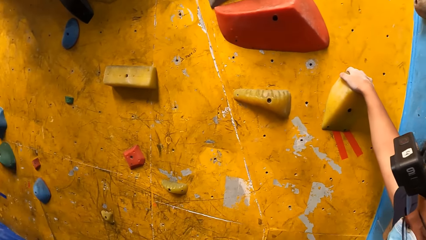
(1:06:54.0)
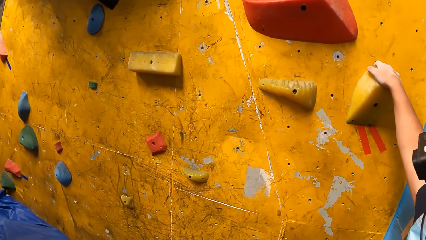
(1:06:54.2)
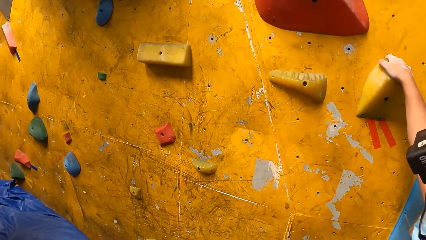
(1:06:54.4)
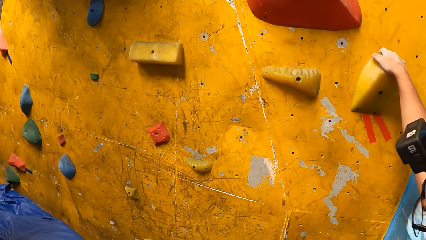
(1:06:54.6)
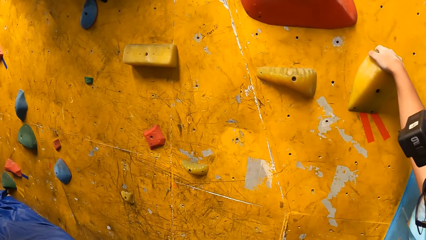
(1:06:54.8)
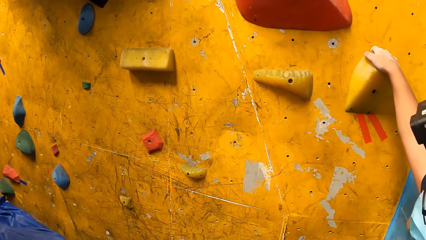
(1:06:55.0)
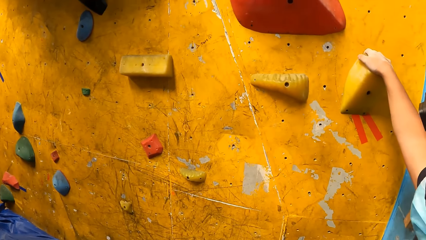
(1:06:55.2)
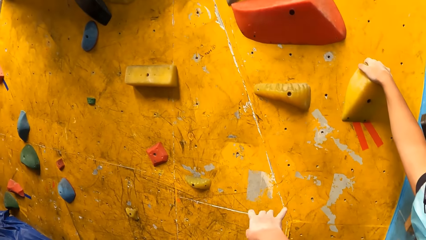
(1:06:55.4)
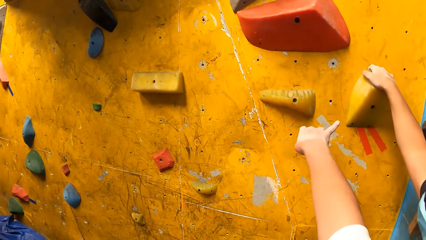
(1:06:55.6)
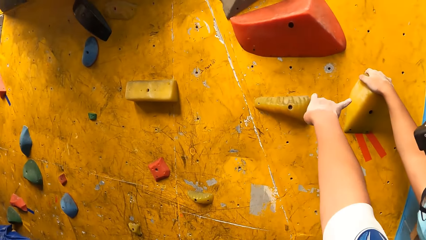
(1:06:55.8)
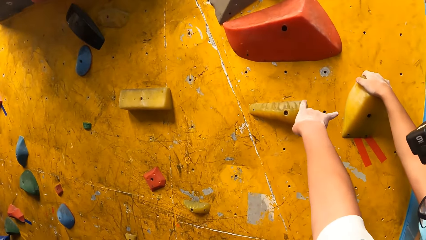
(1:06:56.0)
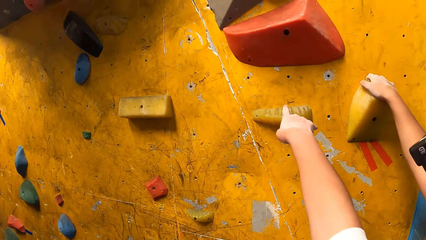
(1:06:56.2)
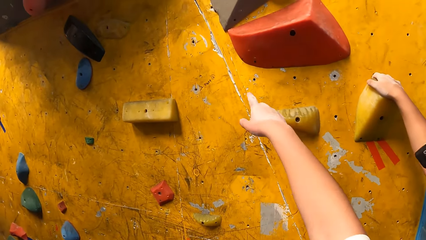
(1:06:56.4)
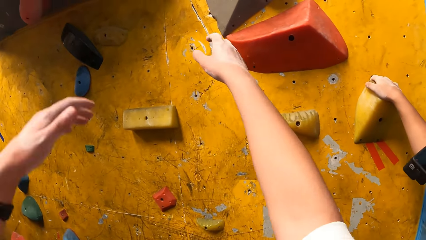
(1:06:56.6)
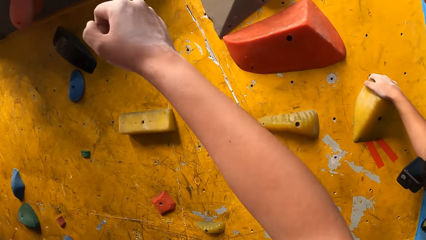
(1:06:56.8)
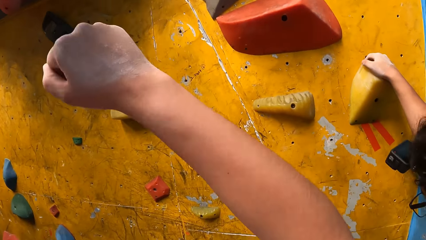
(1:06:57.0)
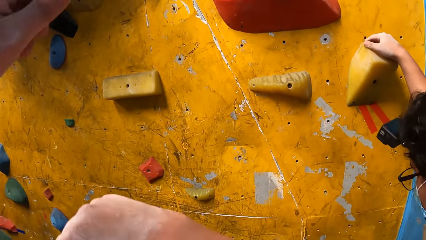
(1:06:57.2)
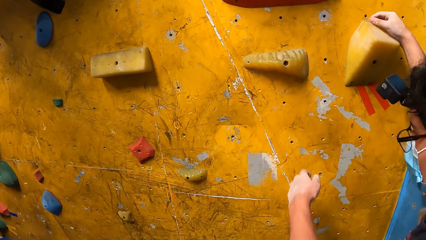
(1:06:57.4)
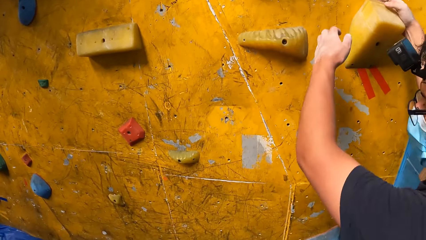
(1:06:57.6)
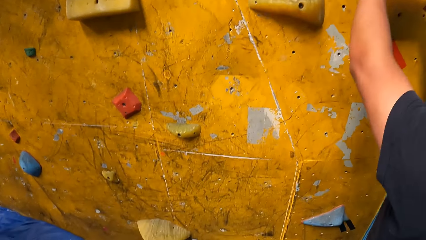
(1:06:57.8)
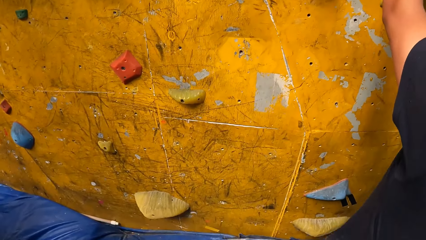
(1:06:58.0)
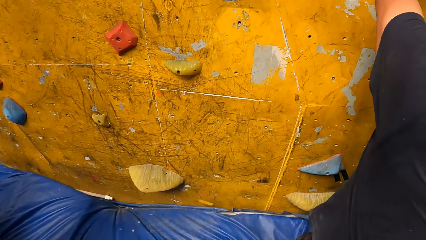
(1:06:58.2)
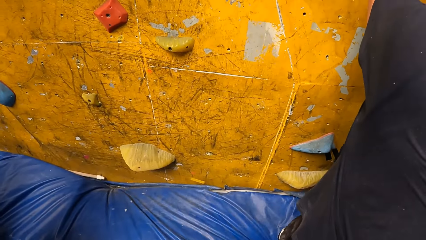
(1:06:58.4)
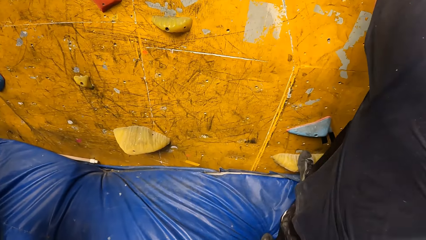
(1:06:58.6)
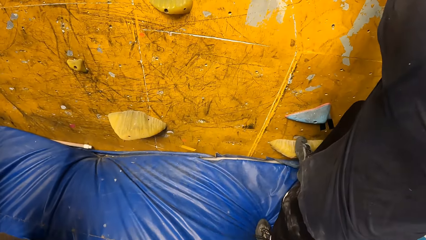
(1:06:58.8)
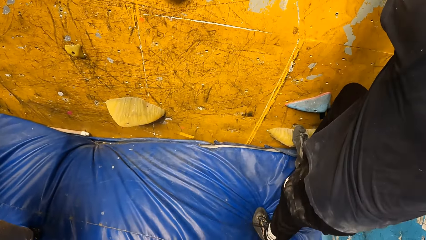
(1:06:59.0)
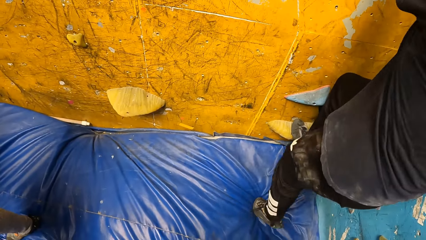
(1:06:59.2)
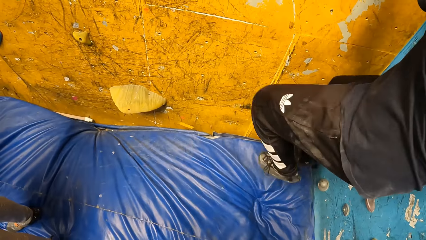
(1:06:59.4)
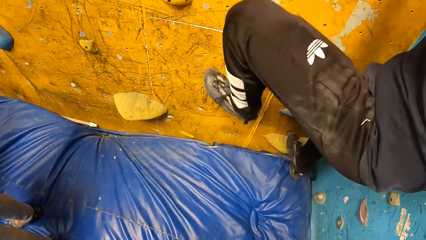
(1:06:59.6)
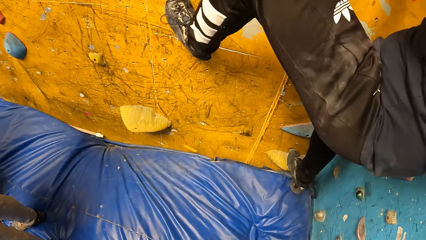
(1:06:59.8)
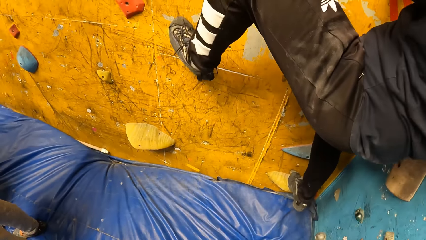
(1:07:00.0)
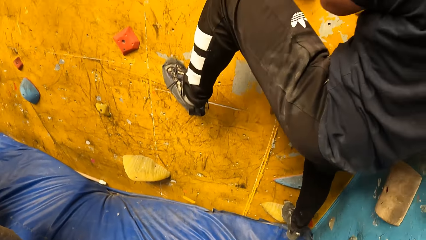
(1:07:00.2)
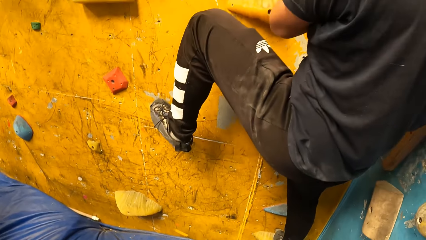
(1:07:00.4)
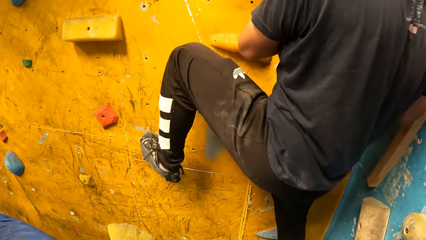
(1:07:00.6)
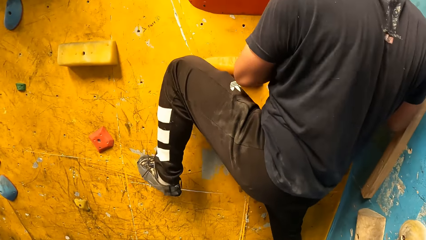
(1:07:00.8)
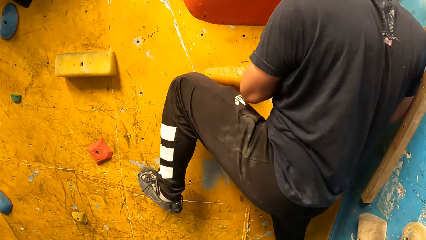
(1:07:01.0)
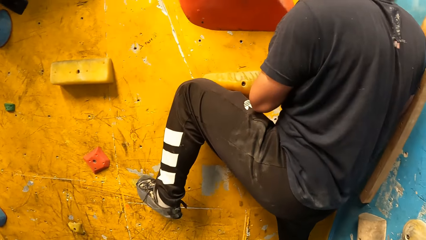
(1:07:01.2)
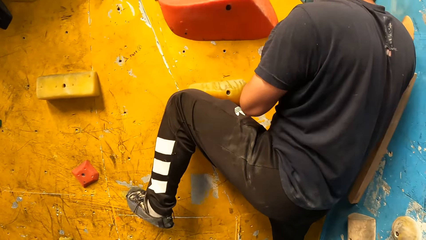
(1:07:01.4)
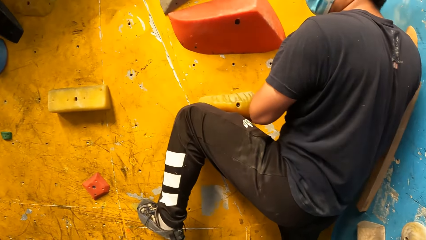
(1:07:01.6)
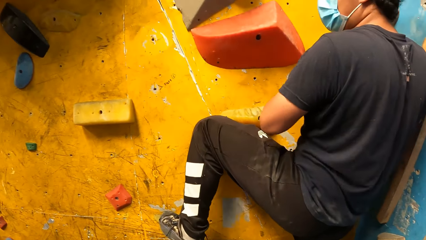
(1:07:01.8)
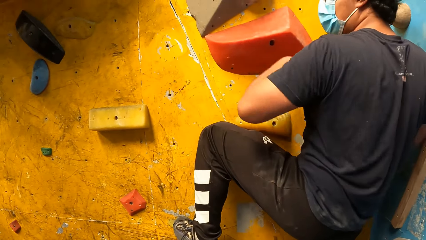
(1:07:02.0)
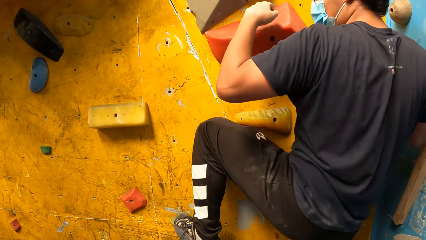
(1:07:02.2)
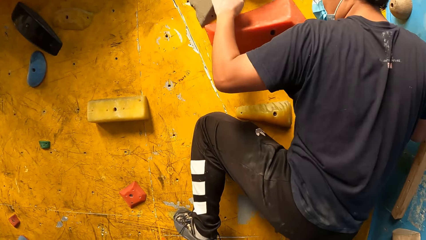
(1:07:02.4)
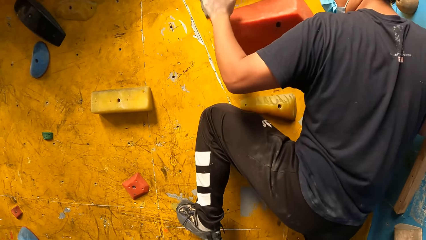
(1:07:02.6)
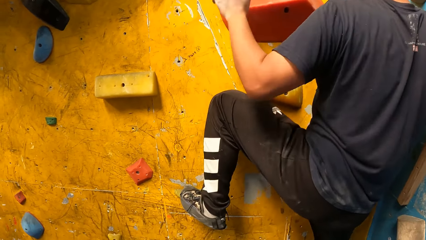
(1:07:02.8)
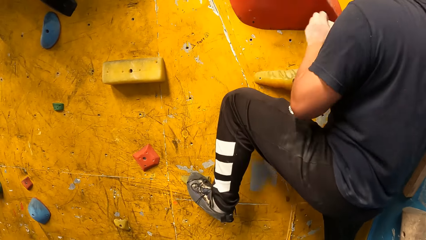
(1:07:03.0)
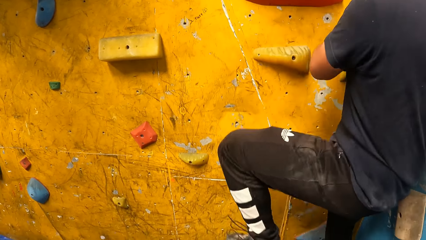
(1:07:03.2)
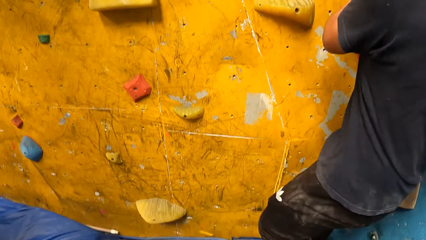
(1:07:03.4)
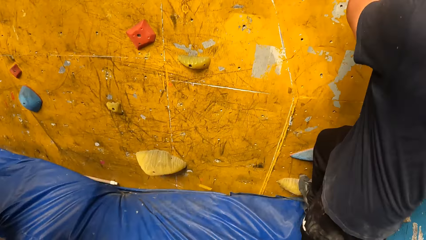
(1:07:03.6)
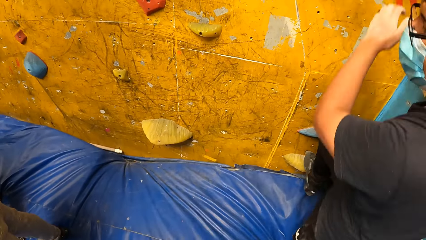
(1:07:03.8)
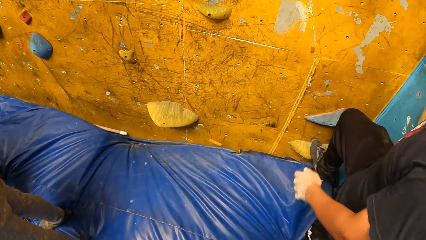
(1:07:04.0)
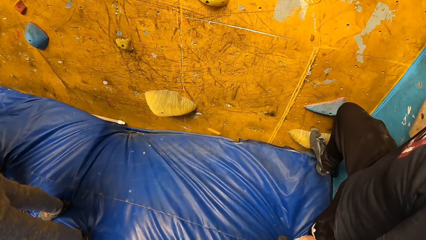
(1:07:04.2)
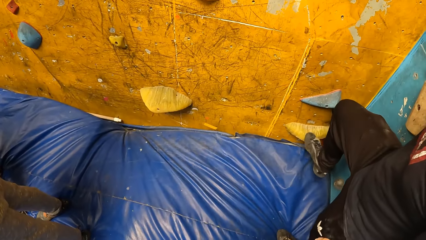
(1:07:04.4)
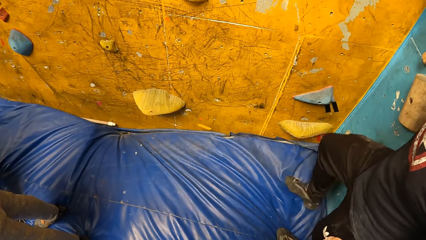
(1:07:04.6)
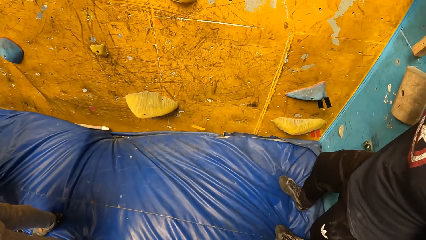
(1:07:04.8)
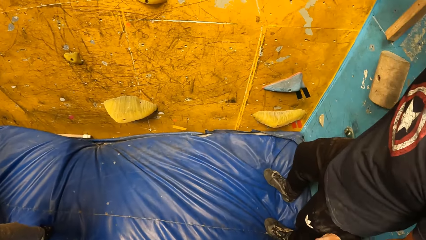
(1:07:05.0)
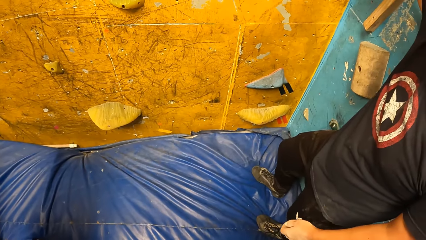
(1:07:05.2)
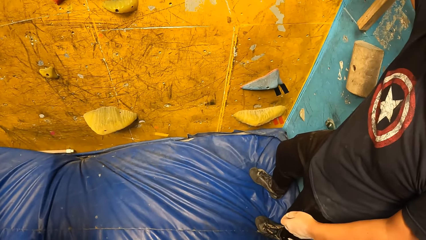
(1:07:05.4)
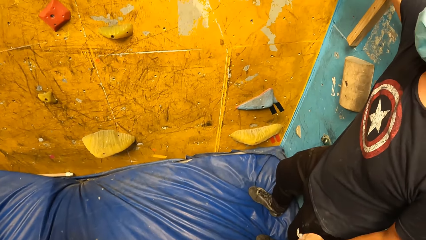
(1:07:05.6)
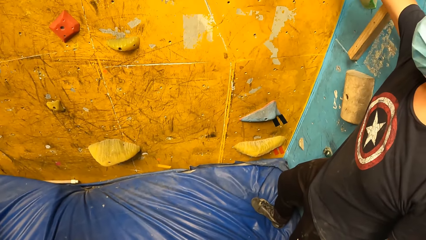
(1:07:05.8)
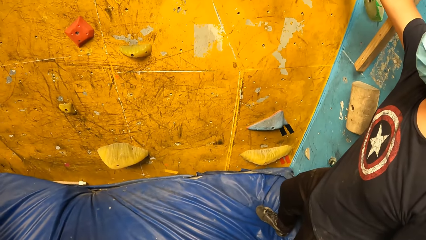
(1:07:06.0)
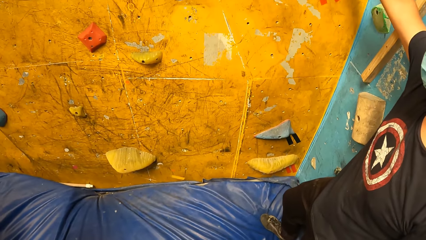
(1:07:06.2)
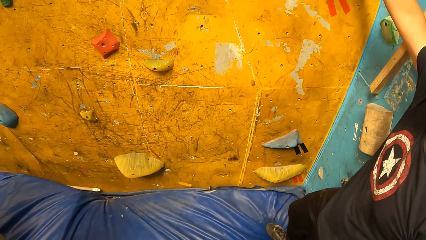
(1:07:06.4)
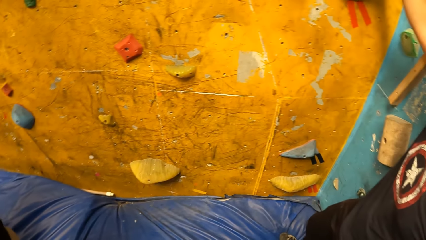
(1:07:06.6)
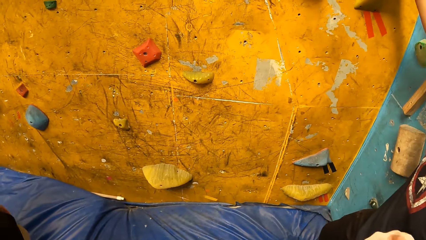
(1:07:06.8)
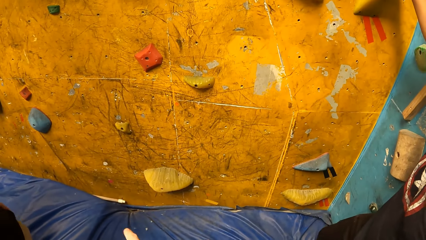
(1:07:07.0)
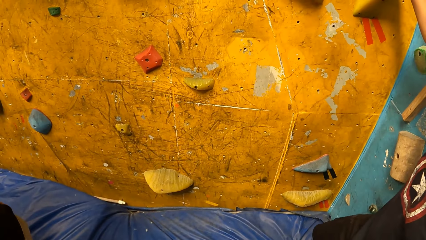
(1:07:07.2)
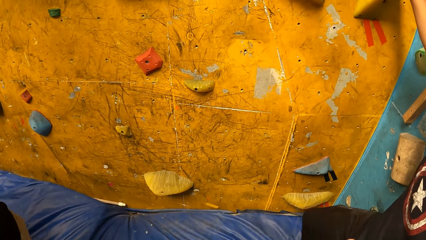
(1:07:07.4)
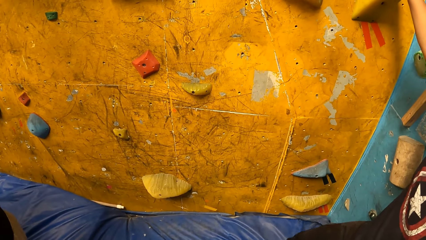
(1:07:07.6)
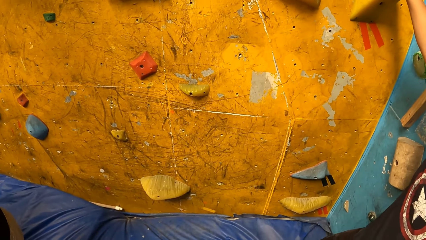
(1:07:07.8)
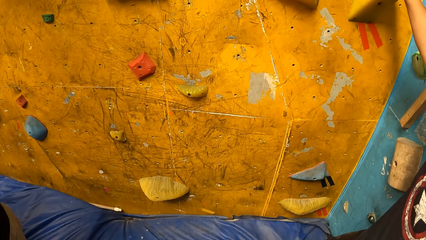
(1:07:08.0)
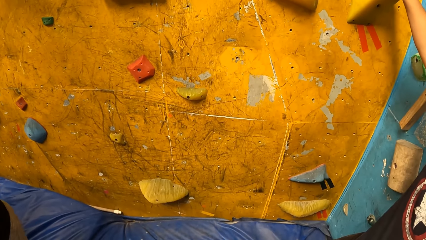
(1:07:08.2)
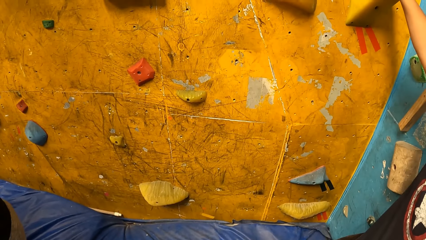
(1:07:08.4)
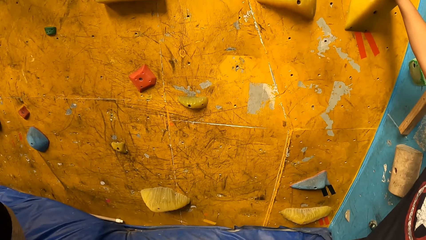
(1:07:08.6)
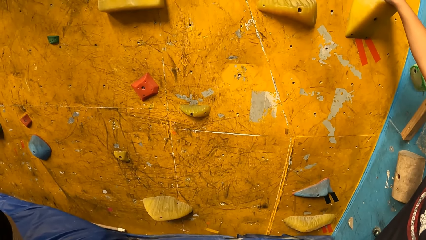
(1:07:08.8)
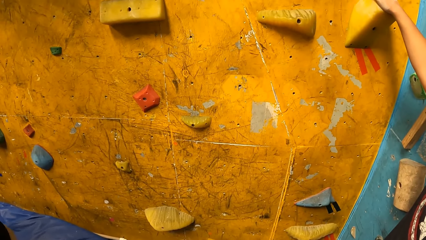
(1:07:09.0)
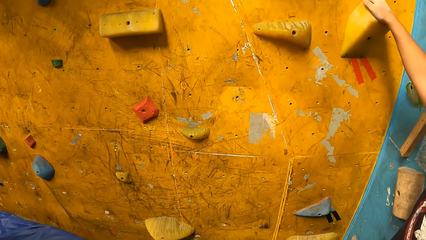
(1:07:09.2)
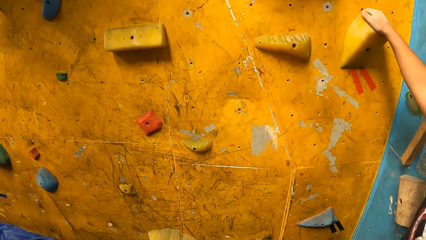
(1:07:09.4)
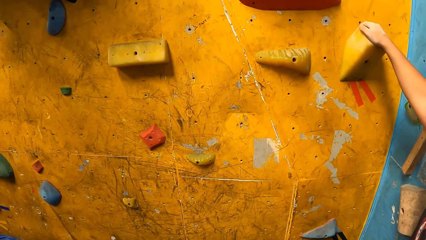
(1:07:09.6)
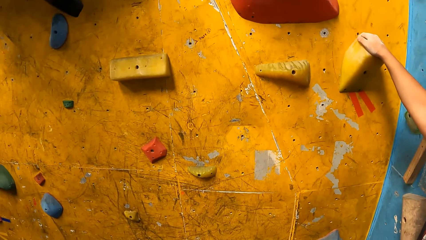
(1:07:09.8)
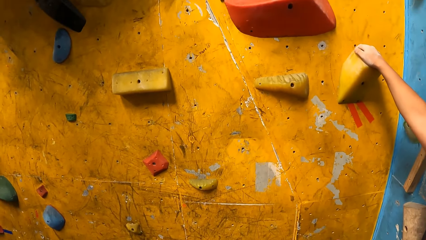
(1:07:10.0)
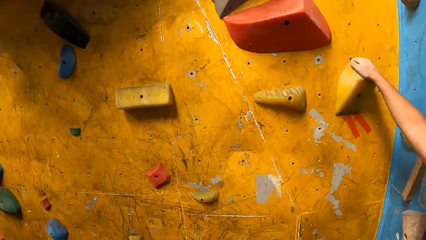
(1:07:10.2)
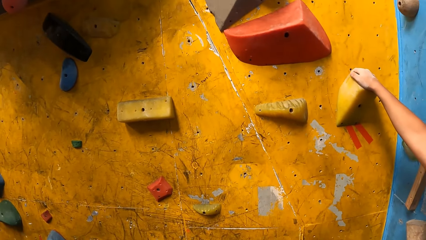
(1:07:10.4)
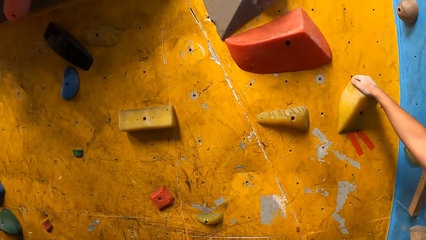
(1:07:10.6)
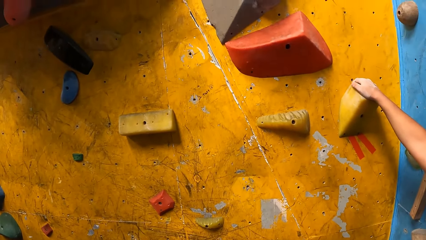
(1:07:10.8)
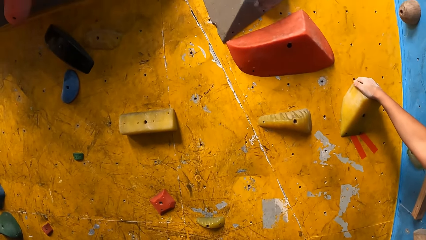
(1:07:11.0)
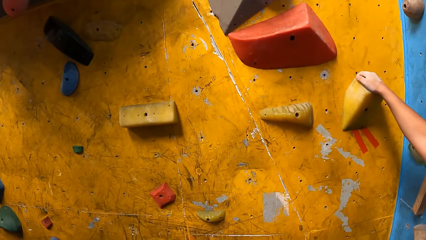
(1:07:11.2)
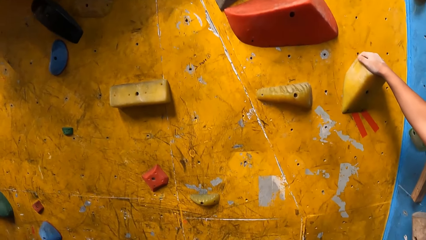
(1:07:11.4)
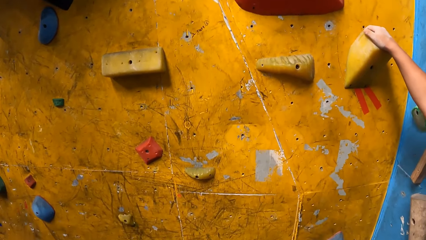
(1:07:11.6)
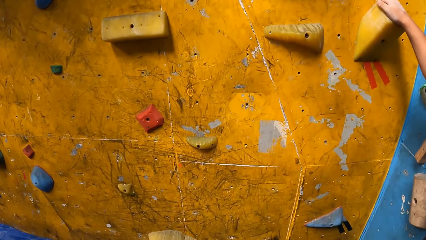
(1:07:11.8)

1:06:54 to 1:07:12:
The camera wearer gestures at a man. The man climbs the climbing wall. The man plays a rock climbing game. The man drops from the climbing wall. The man holds the climbing wall with his right hand.
